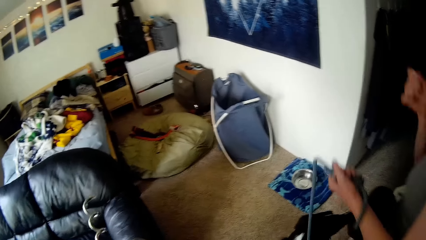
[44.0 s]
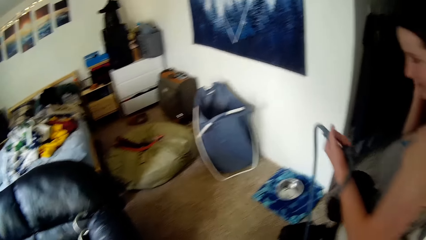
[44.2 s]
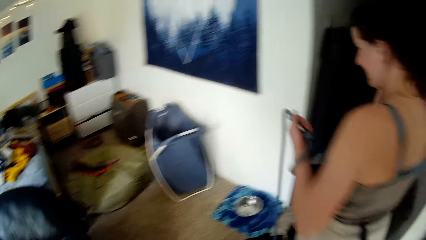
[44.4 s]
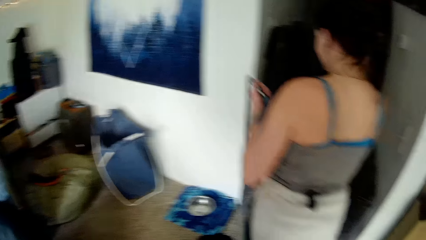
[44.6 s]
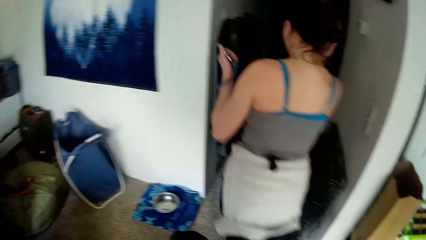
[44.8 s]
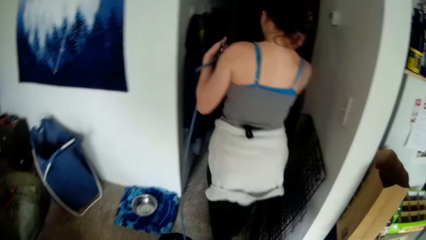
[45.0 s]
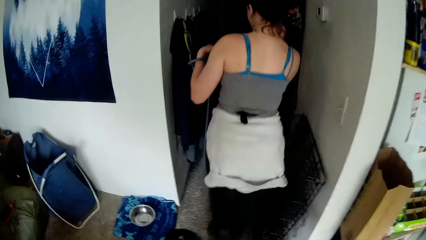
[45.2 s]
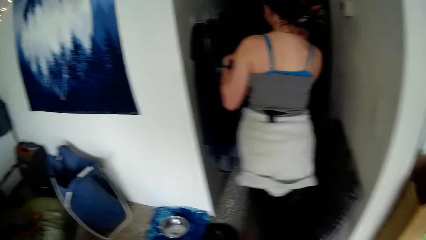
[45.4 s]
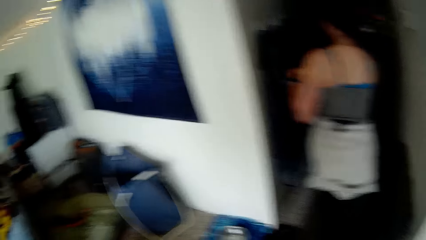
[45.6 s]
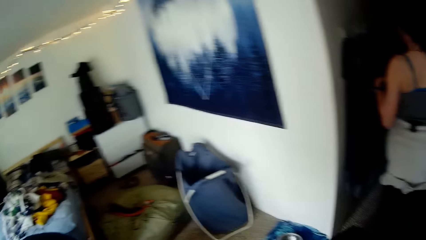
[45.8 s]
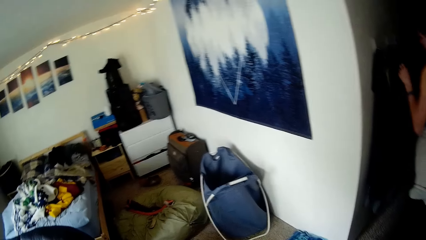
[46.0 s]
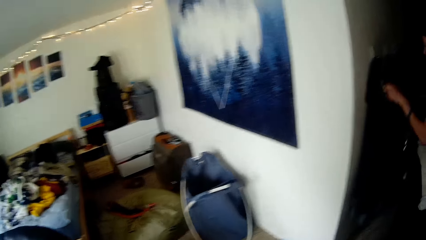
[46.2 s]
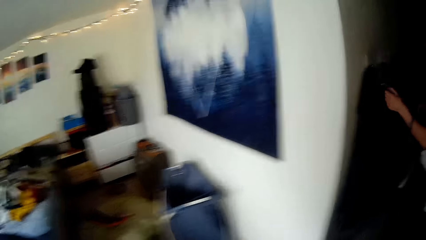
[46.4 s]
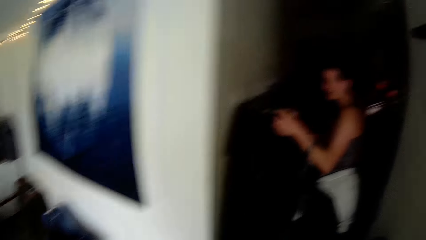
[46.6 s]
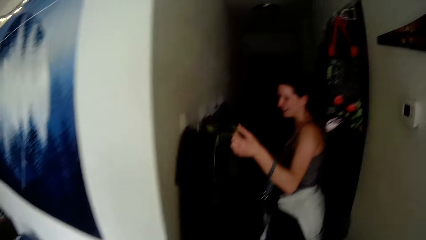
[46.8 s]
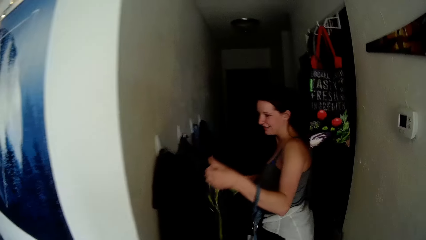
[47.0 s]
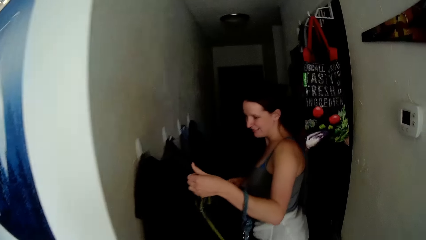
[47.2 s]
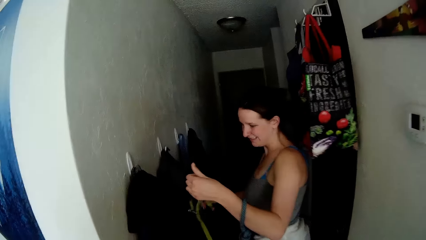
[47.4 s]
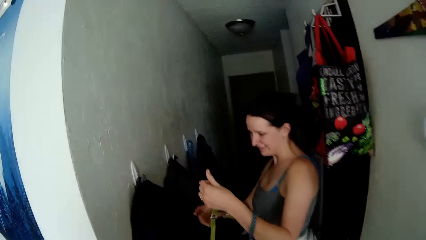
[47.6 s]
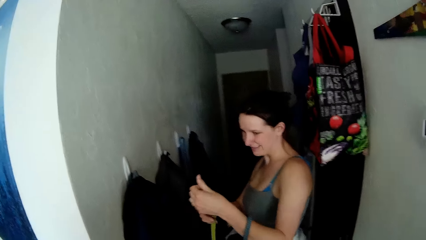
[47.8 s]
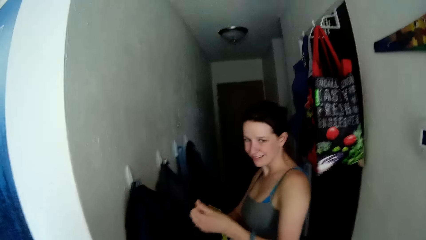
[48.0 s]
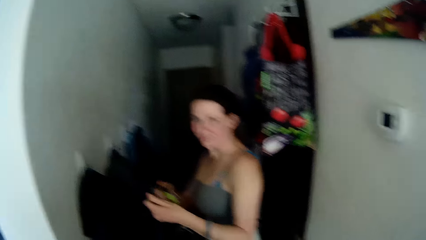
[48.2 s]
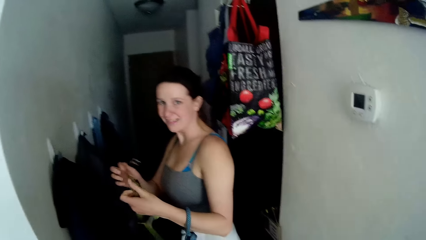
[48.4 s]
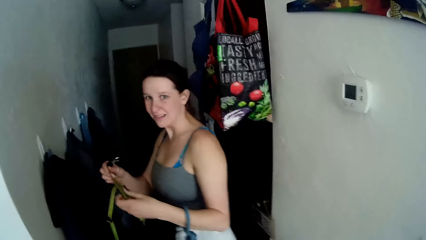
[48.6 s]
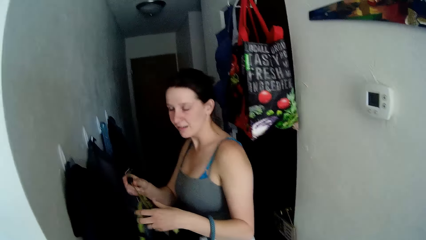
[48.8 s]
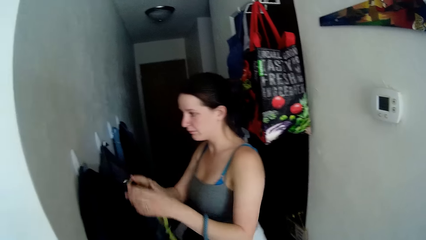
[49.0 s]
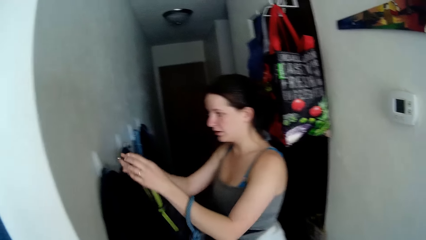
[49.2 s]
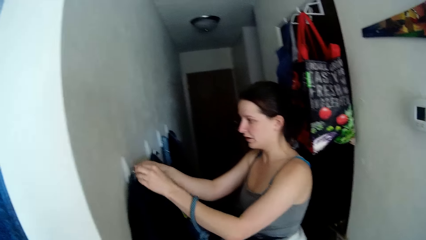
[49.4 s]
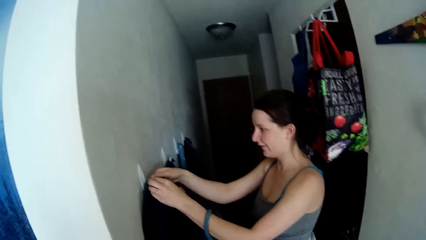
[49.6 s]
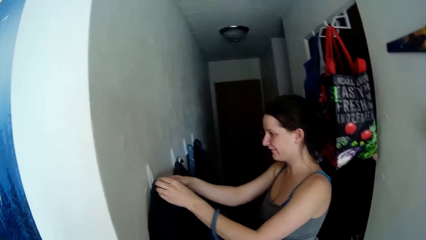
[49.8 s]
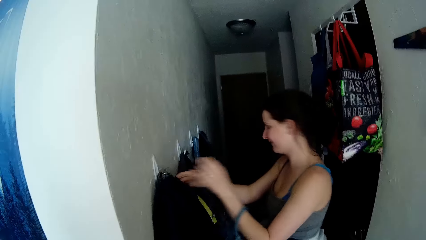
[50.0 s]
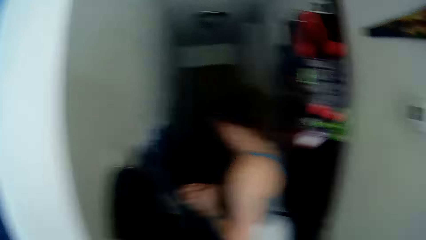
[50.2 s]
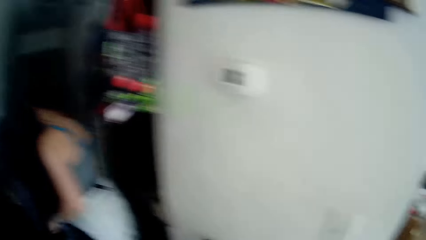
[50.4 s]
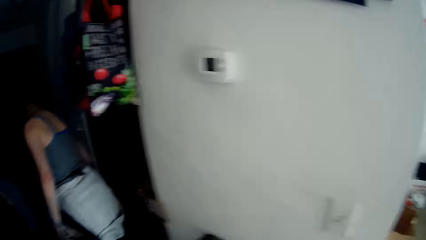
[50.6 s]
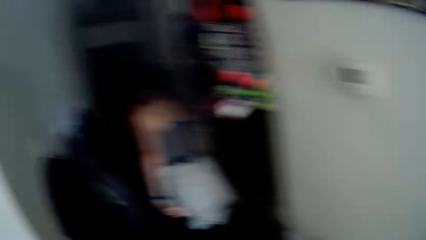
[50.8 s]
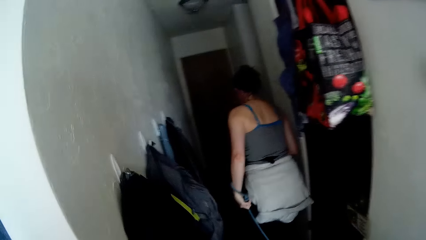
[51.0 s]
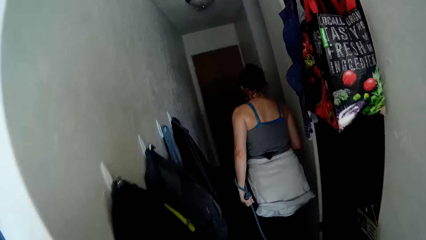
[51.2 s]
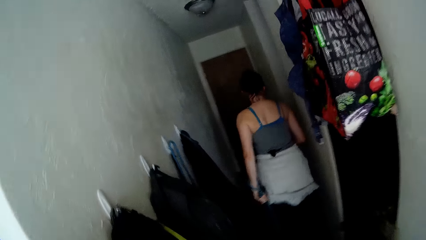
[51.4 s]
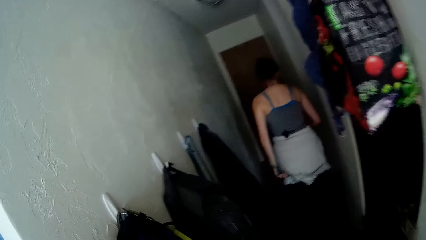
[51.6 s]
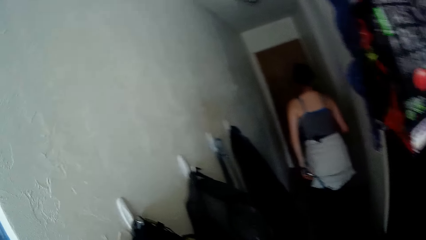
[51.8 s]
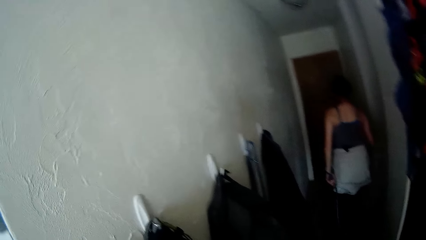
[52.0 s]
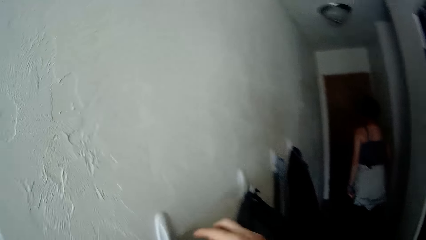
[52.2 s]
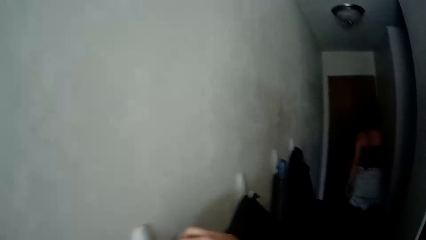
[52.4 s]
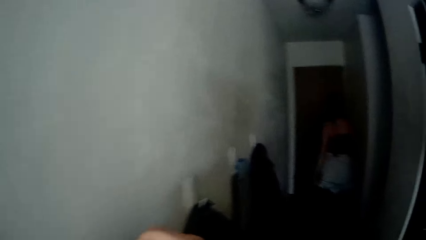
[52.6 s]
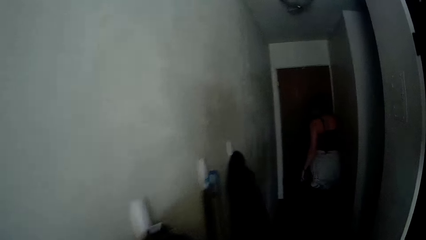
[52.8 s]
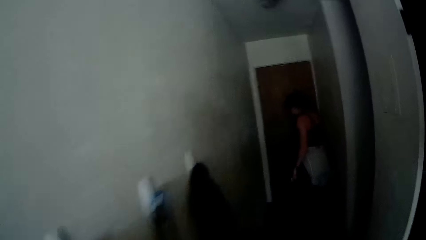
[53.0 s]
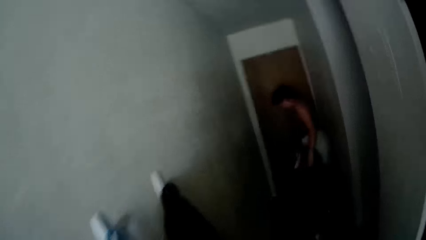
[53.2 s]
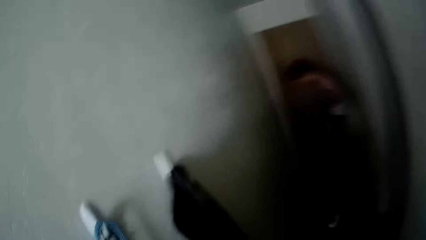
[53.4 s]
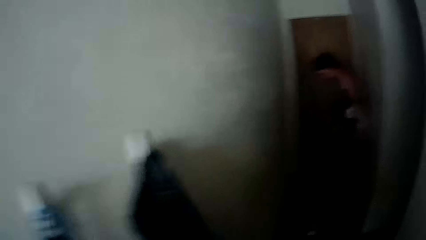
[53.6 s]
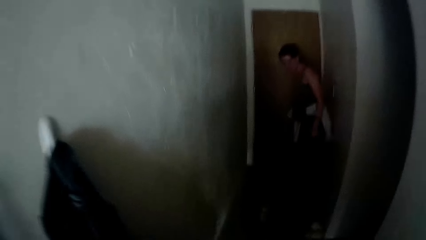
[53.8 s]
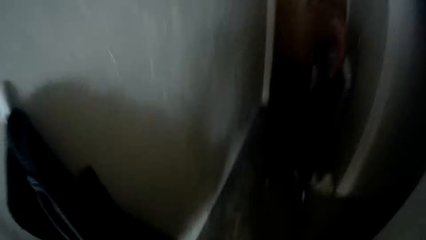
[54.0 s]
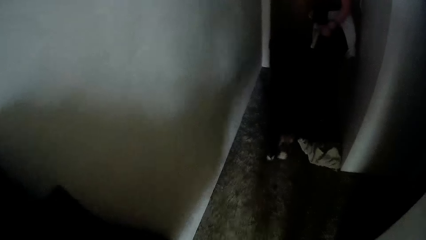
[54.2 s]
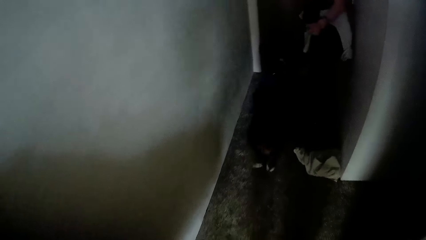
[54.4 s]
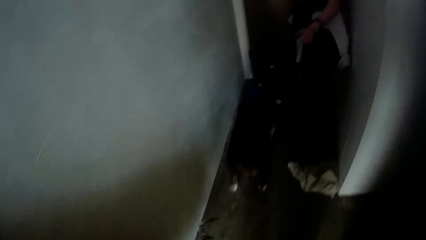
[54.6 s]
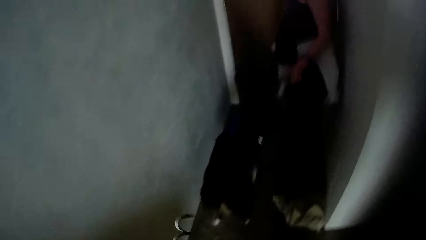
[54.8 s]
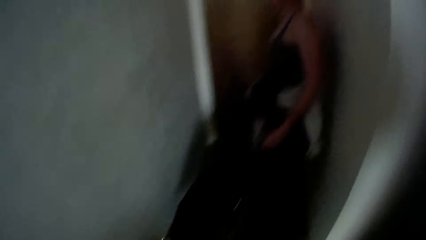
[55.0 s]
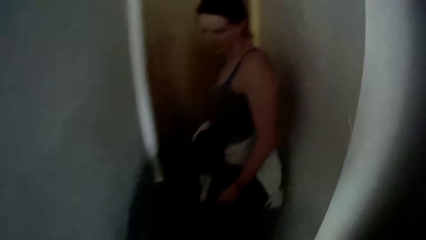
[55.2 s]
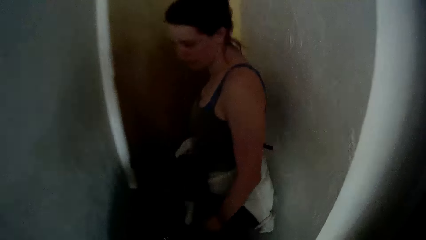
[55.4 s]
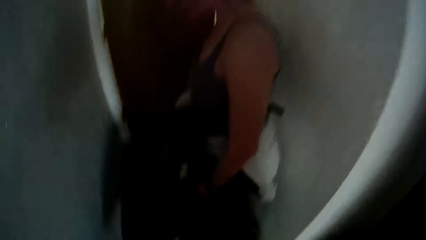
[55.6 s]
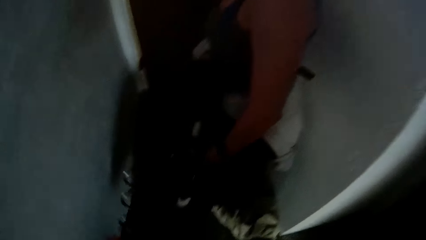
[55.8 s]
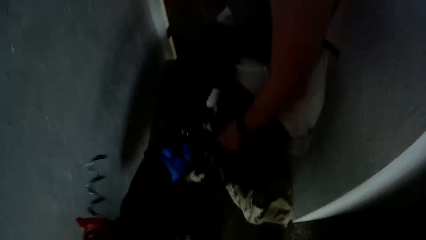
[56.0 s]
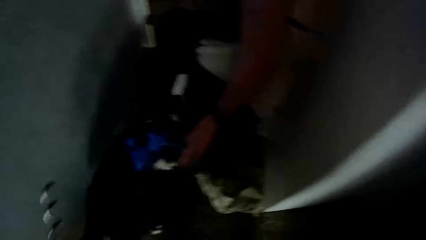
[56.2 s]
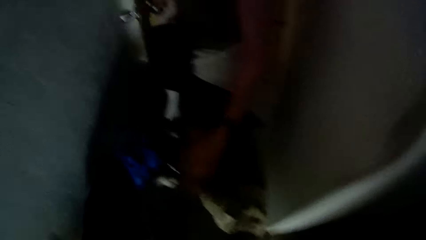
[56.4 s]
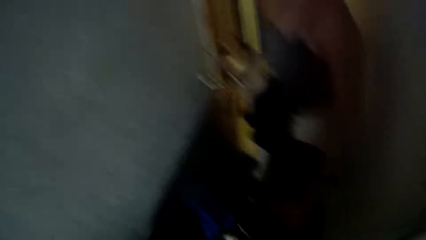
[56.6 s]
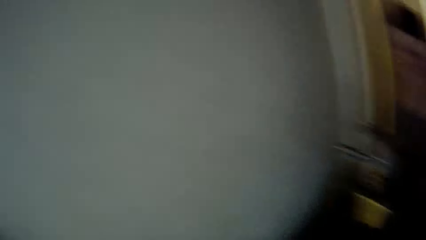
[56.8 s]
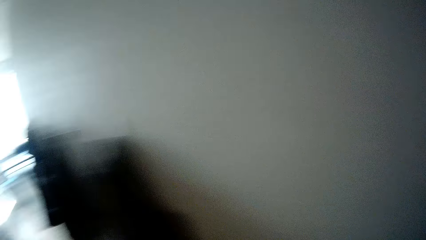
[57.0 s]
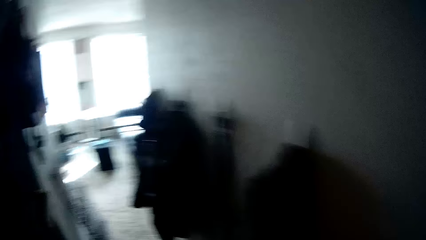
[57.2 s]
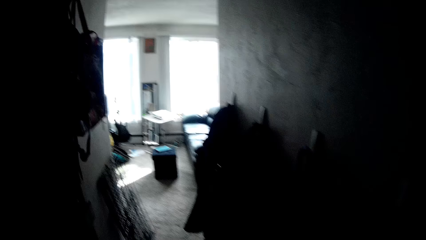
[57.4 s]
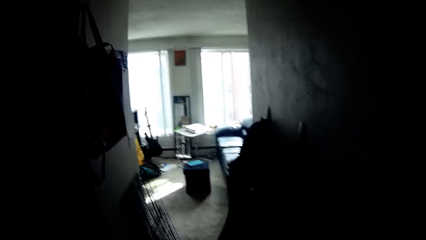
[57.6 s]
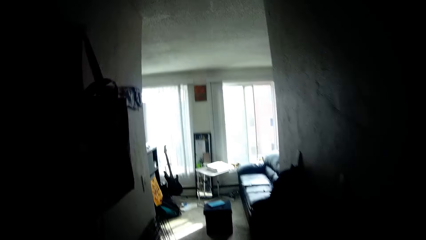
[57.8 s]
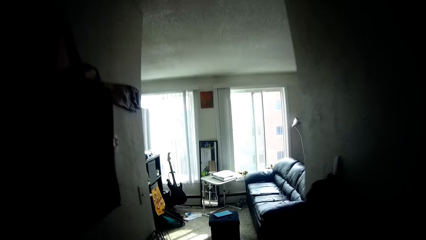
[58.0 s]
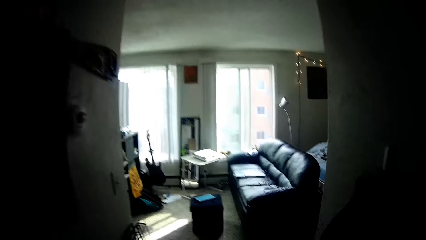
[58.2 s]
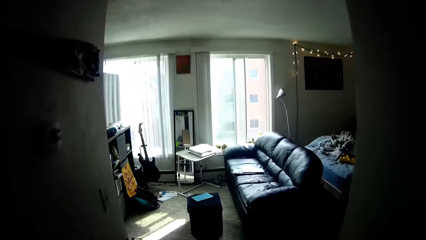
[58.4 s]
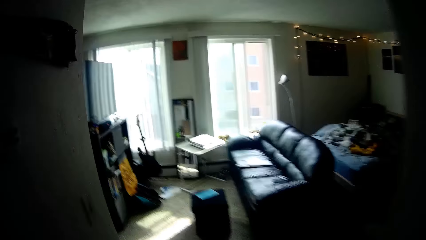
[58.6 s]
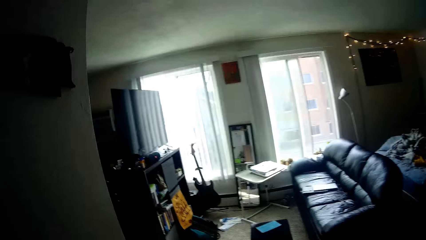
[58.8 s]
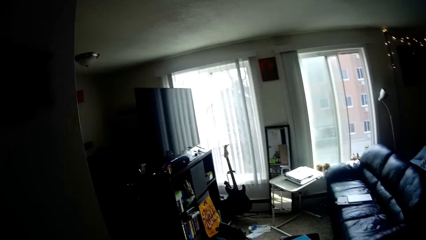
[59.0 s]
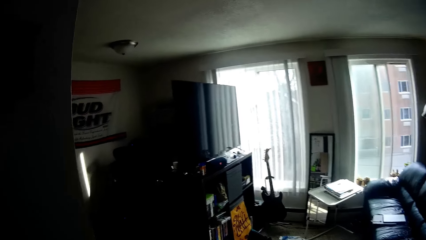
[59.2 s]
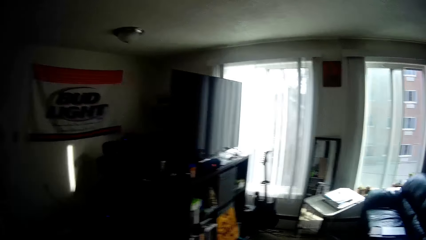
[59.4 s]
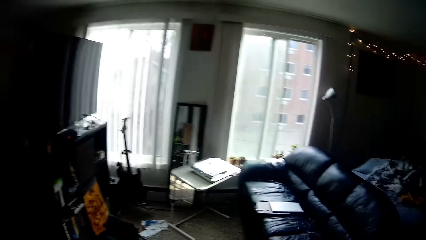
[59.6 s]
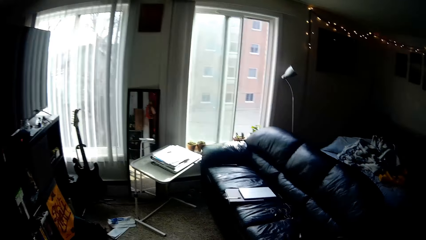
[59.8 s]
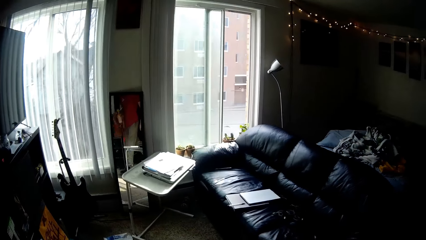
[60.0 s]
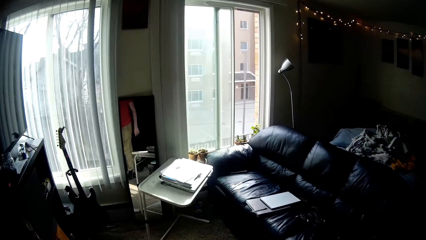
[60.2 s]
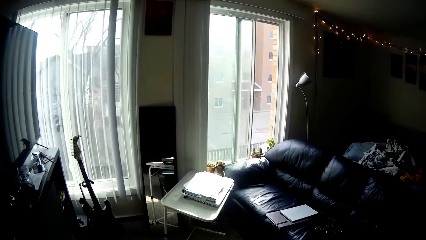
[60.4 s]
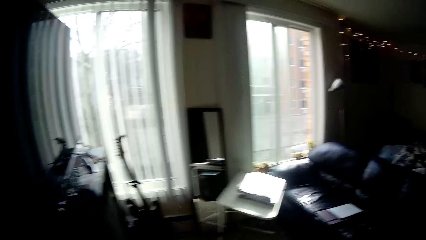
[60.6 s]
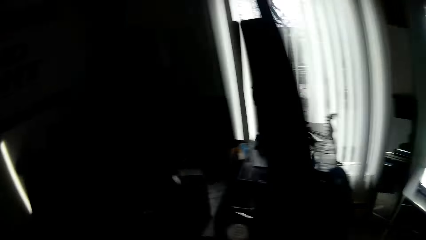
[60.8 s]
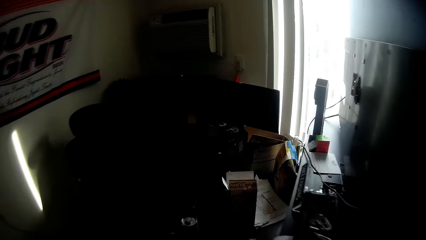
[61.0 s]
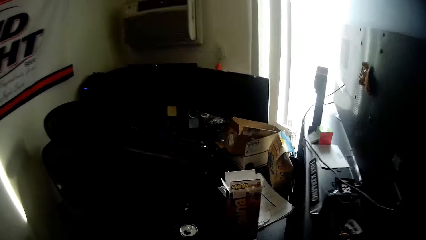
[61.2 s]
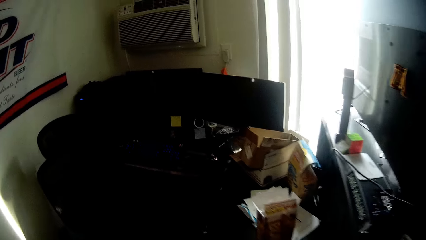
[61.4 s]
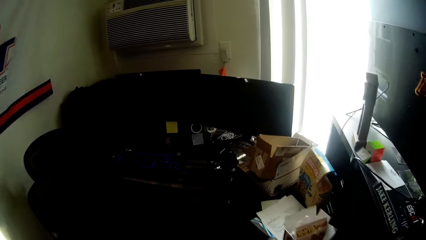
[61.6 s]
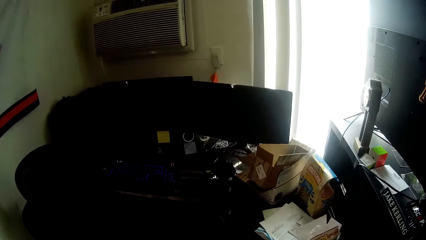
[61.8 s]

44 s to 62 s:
The lady walks outside the room. The lady interacts with the camera wearer. The lady turns around, places another leash on the wall, turns around, walks around and walks to the far end of the corridor. The camera wearer moves around. The lady turns around. The camera wearer turns around. They walk back to the room.
